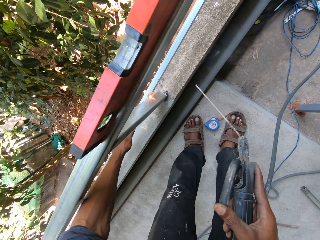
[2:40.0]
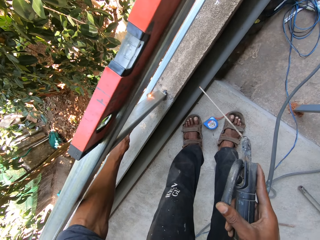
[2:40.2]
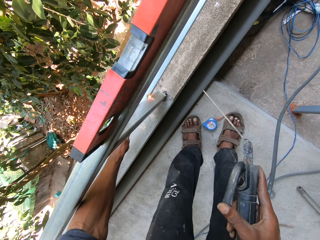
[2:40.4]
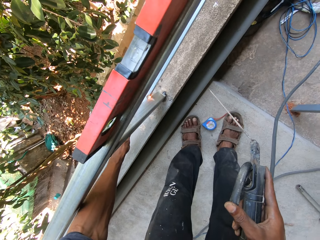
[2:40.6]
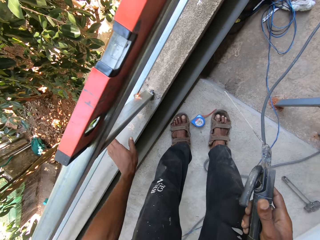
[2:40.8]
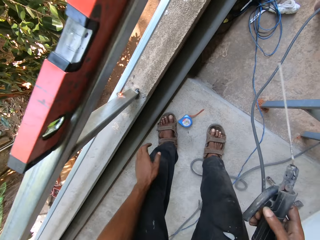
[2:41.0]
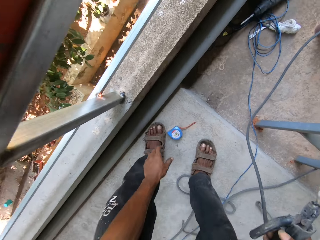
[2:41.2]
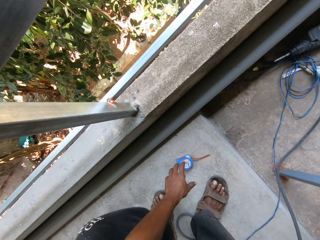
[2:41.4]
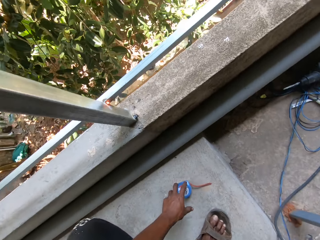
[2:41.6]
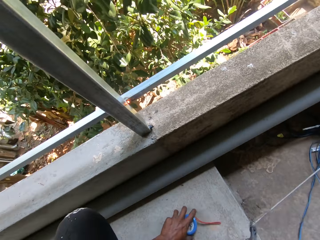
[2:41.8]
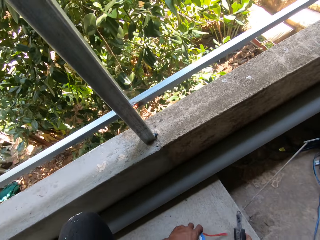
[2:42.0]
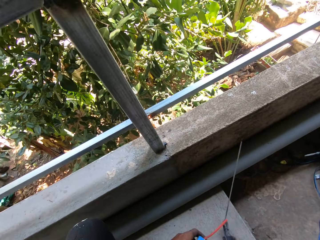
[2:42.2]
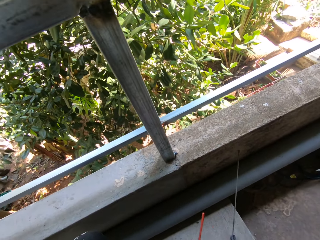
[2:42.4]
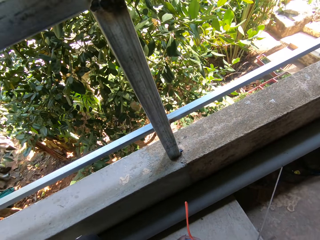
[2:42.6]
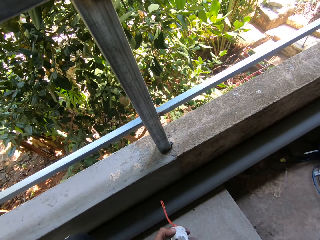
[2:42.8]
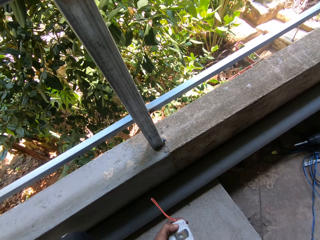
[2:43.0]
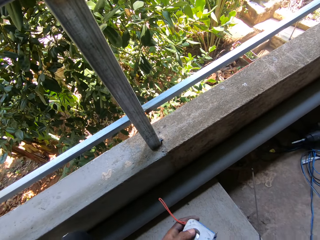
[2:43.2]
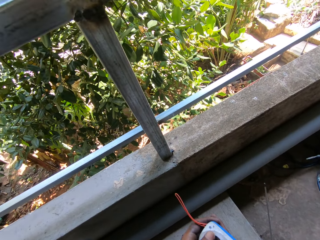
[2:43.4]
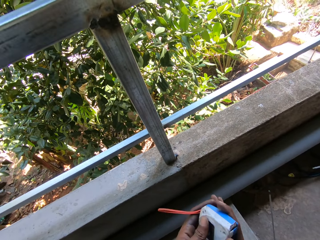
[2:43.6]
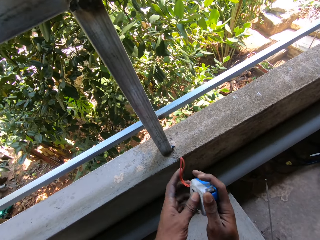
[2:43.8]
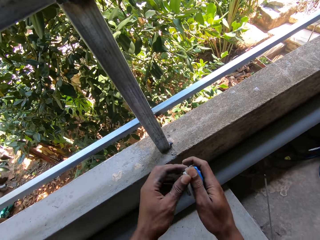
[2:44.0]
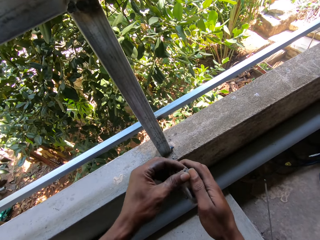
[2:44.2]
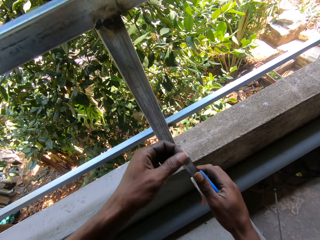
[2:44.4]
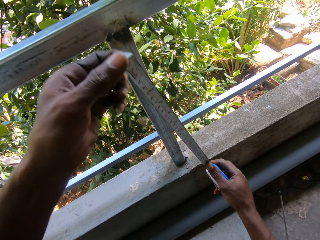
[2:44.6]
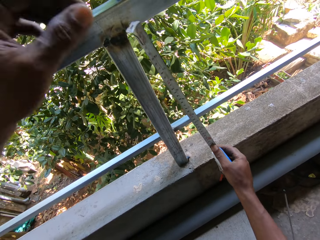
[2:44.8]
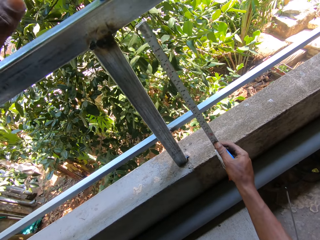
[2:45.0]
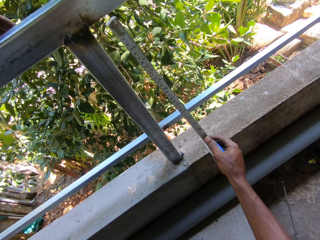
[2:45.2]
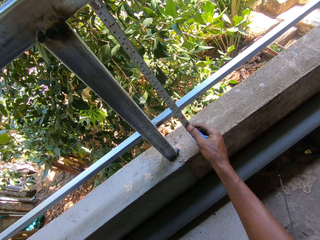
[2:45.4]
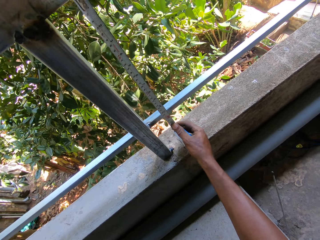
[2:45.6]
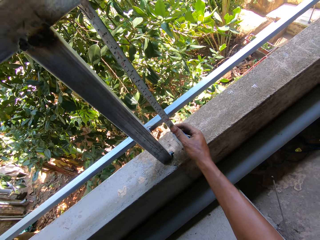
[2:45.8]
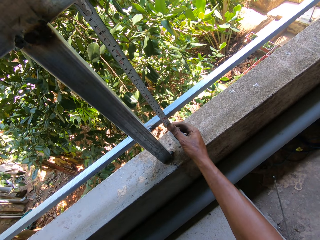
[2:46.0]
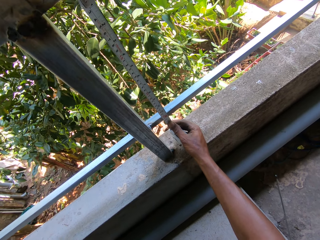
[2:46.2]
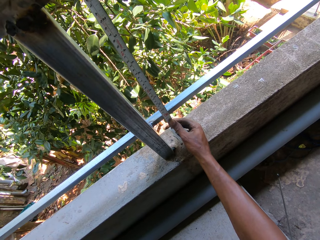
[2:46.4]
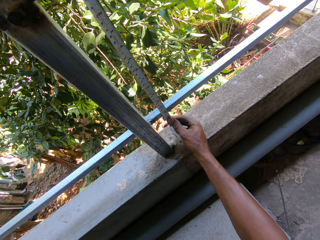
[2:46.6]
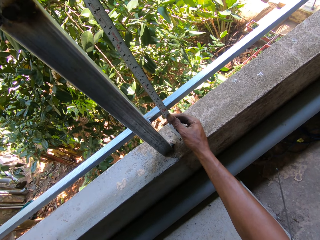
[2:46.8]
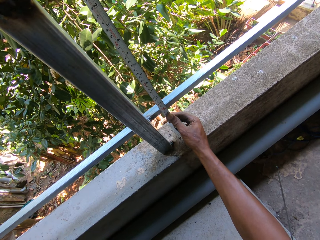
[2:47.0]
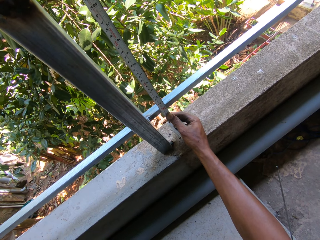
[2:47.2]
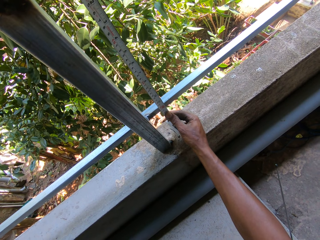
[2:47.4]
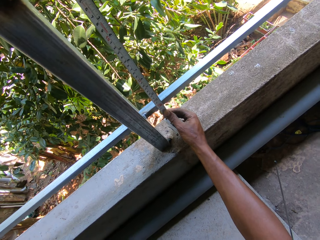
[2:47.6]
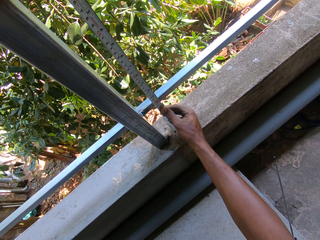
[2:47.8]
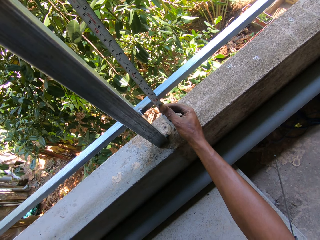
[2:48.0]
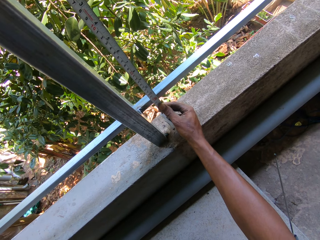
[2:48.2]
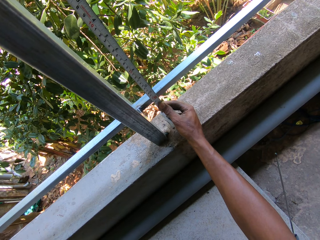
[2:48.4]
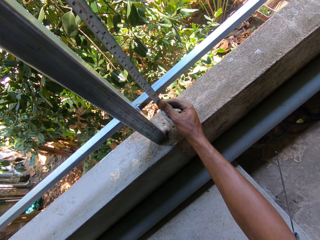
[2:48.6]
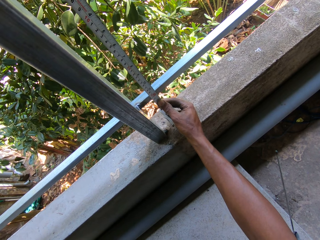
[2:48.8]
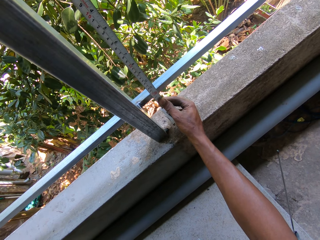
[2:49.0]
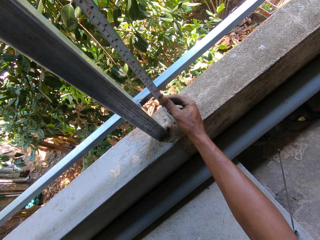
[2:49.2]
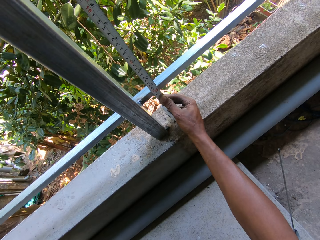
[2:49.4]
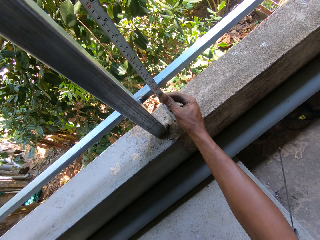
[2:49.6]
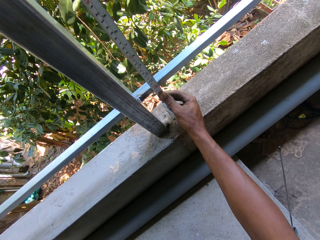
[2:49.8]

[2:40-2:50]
The camera wearer picks up the measuring tape from the floor with his left hand. He places the electrode holder on the floor with his right hand. He holds the measuring tape with both hands. He holds the measuring tape with his right hand. He draws out the measuring tape in his right hand with his left hand. He holds the balcony handrail with his left hand. He measures the metal bar on the balcony handrail with the measuring tape in his right hand.

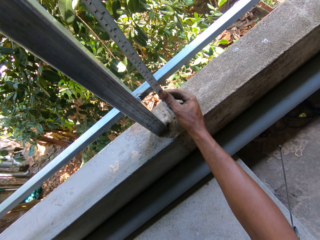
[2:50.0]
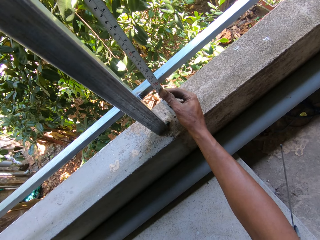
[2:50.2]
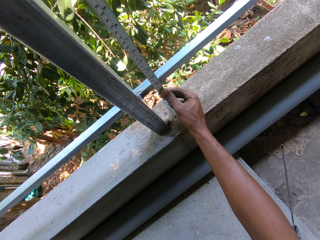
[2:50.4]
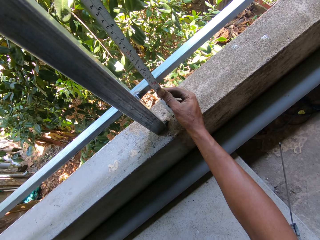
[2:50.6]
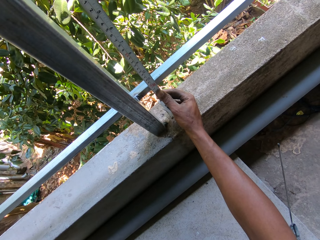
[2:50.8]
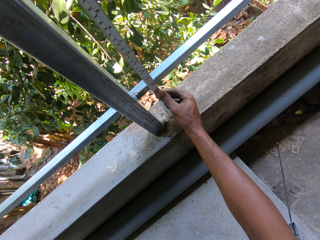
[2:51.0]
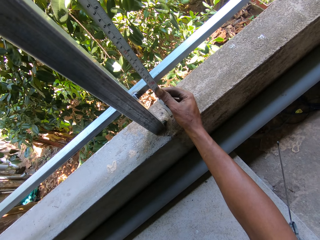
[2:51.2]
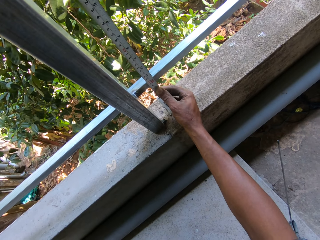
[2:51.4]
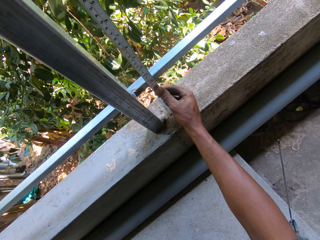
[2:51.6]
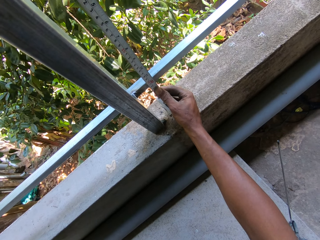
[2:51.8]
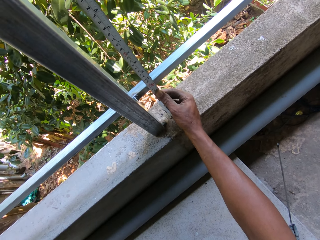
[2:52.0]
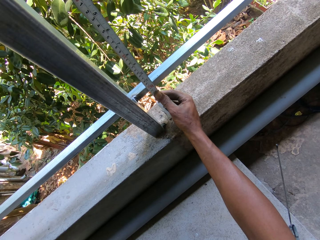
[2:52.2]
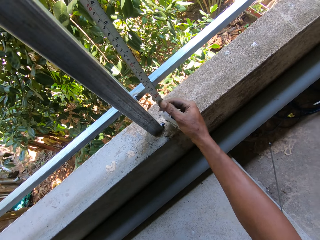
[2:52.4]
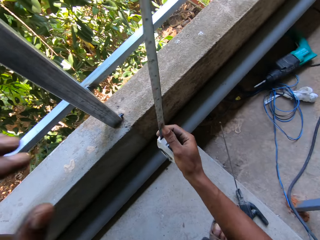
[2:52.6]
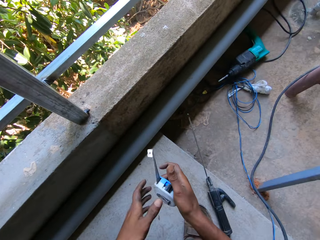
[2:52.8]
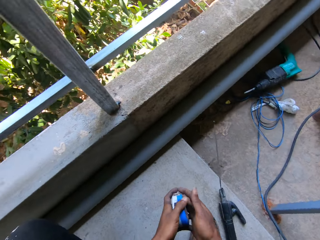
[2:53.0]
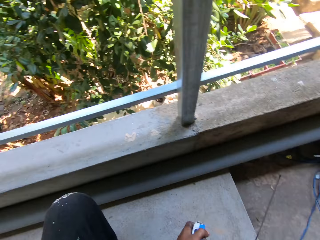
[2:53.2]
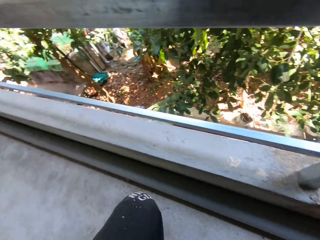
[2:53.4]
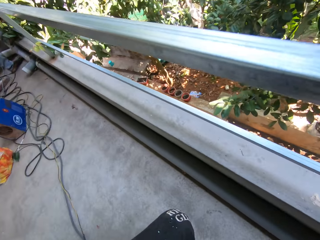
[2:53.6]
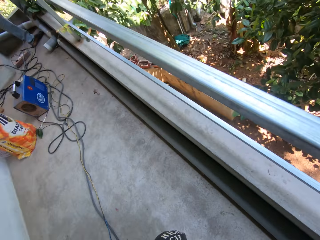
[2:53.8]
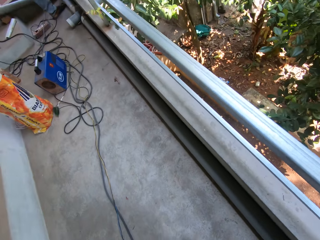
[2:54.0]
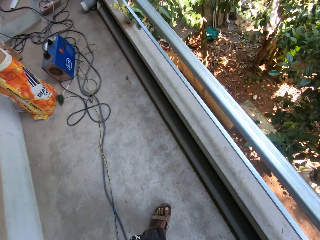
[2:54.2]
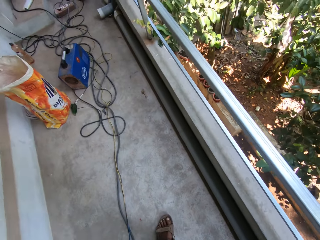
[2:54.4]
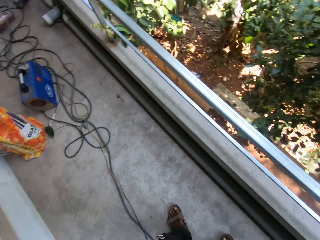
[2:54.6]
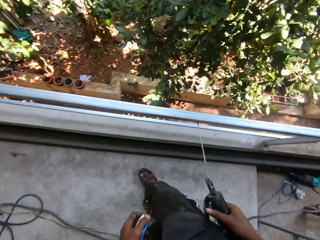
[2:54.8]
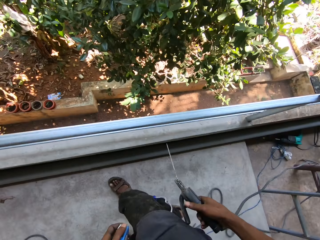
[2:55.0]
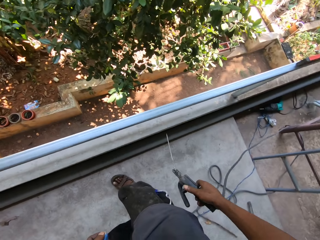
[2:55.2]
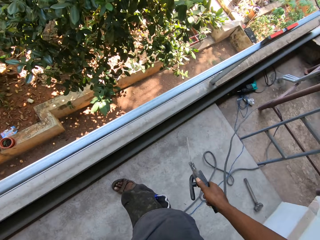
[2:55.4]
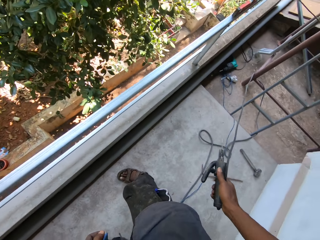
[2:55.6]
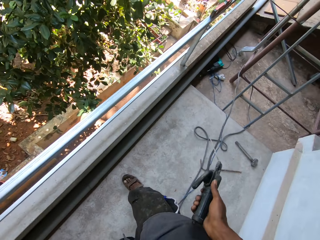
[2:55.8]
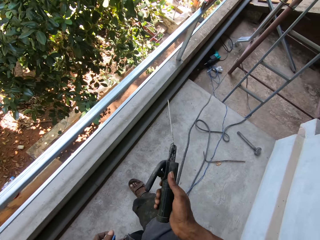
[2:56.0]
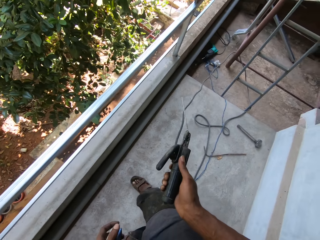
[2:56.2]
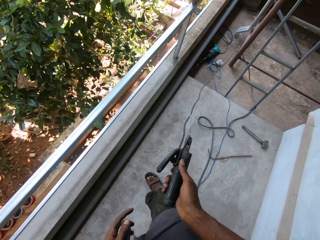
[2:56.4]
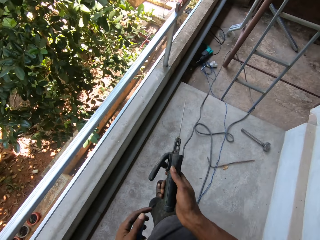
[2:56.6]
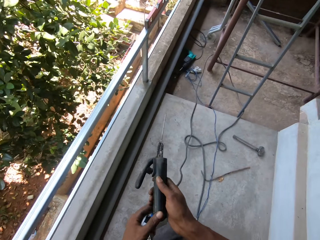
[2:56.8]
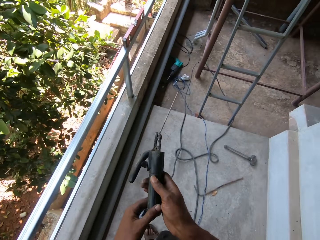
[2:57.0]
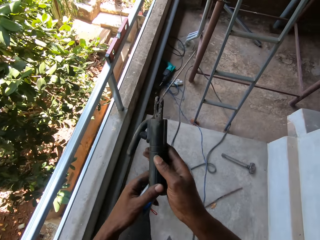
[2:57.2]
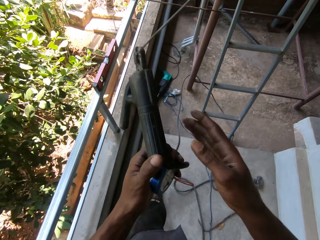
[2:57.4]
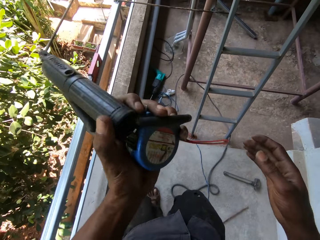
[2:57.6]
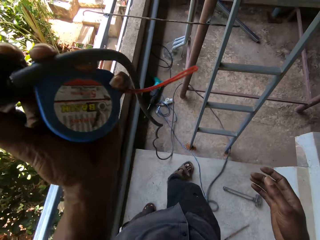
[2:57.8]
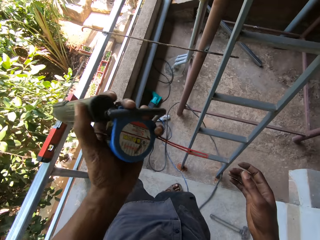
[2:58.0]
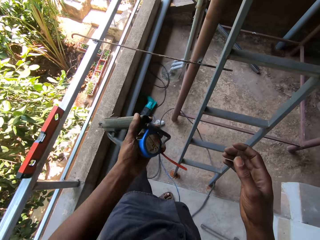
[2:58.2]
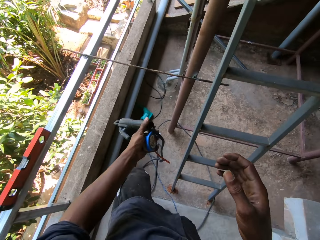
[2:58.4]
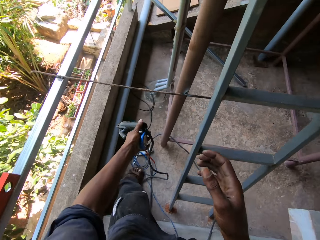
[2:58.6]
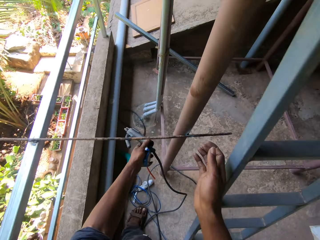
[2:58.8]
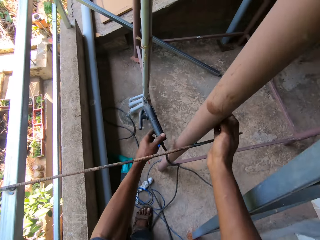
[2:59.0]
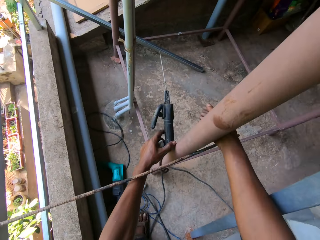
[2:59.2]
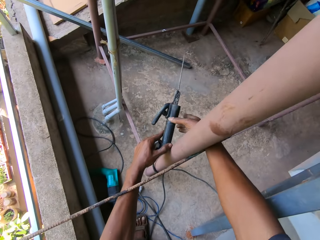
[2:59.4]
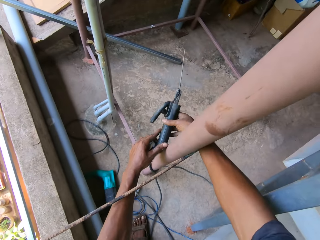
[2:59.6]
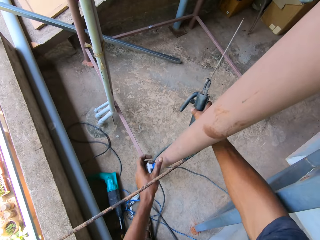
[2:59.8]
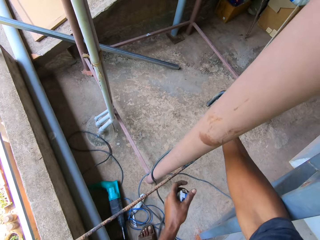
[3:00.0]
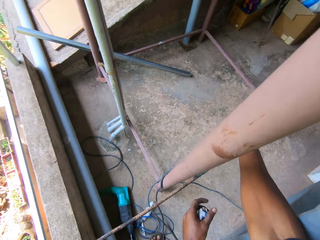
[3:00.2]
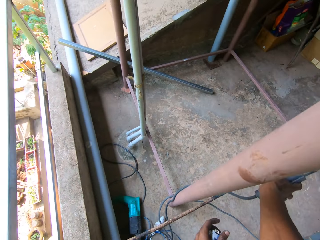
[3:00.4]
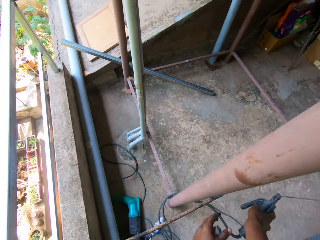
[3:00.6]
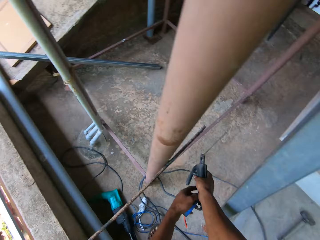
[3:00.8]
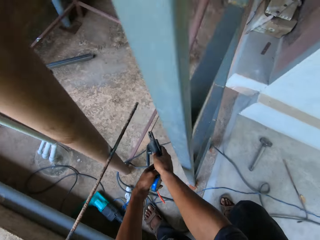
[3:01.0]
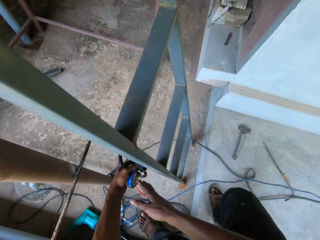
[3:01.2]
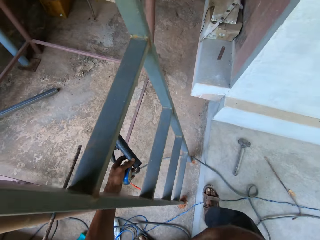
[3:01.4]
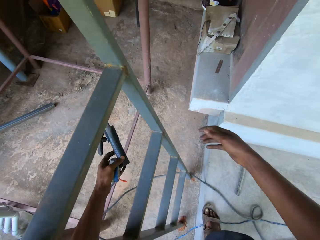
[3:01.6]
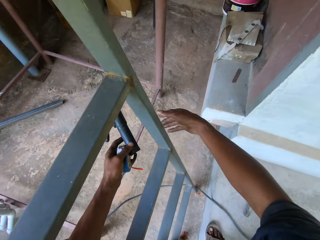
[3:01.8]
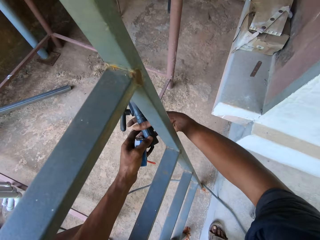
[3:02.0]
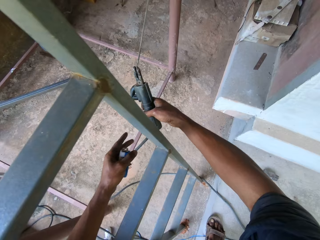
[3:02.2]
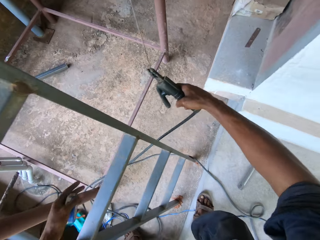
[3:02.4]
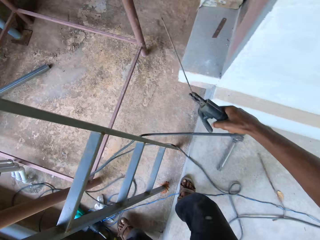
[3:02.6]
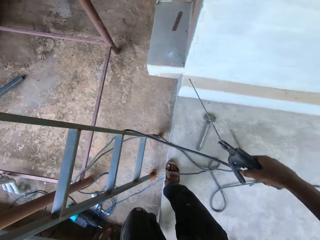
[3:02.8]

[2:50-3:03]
The camera wearer folds the measuring tape in his right hand. He passes the measuring tape from his right hand to his left hand. He holds the electrode holder or welding stick with his right hand. He pulls the electrode holder with his right hand. He holds the electrode holder with both hands. He holds the electrode holder with his left hand. He passes the electrode holder from his left hand to his right hand. He adjusts the welding stick. He passes the electrode holder from his right hand to his left hand. He passes the electrode holder from his left hand to his right hand.
